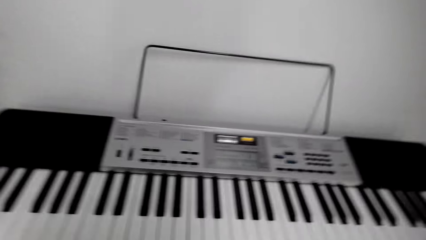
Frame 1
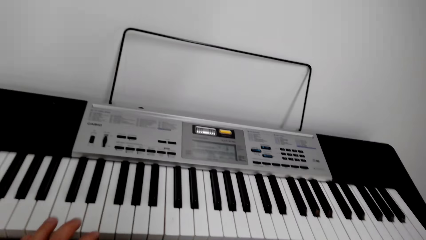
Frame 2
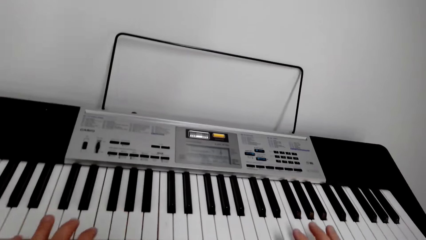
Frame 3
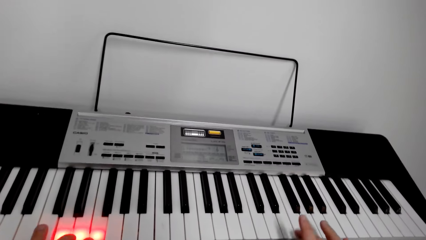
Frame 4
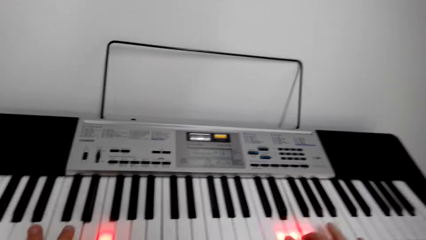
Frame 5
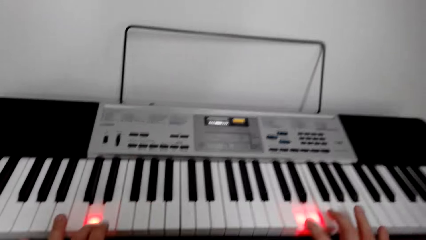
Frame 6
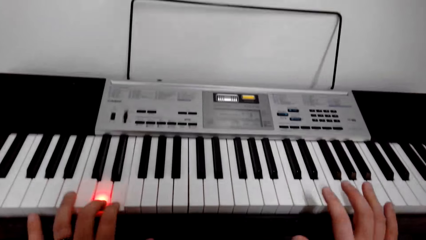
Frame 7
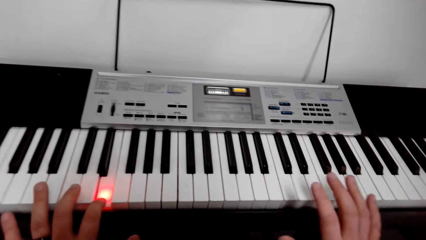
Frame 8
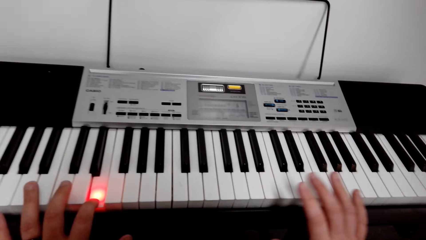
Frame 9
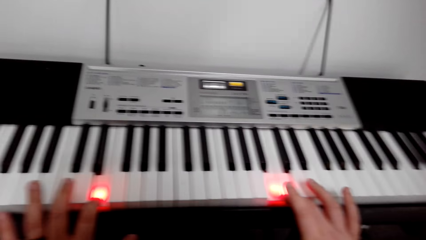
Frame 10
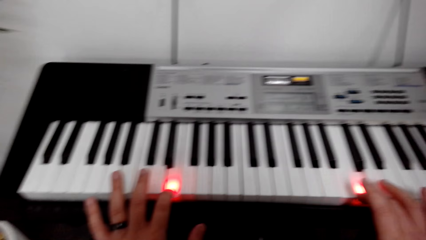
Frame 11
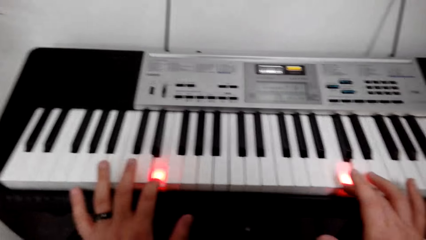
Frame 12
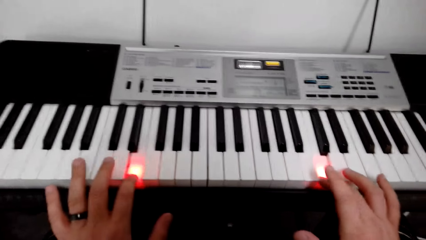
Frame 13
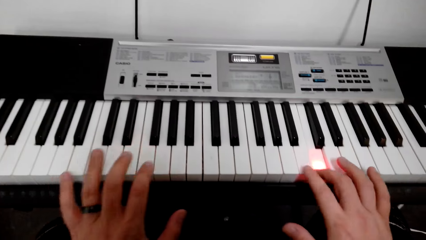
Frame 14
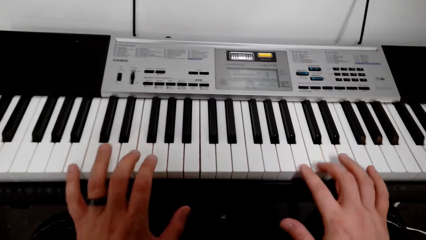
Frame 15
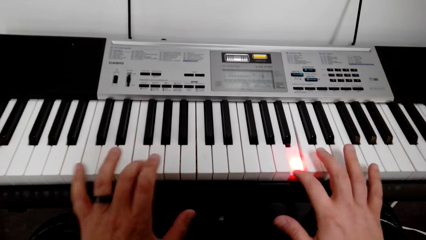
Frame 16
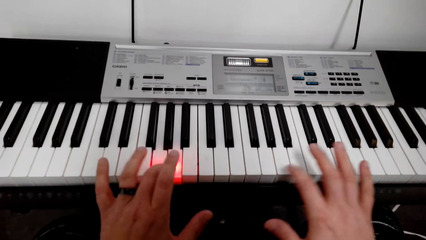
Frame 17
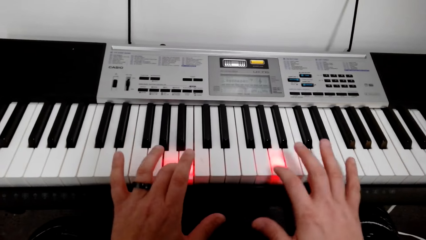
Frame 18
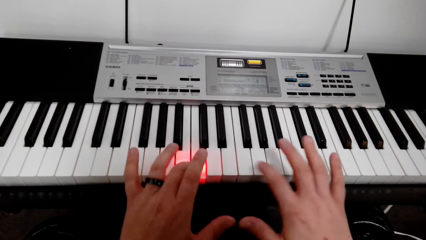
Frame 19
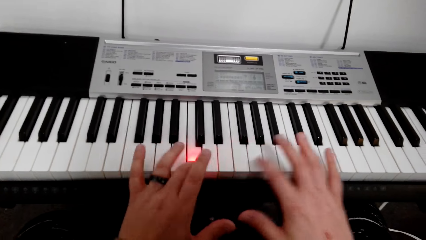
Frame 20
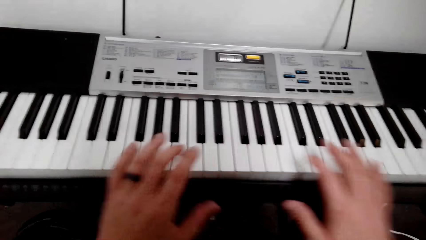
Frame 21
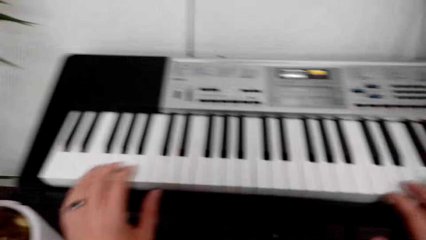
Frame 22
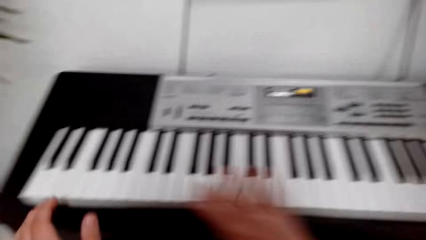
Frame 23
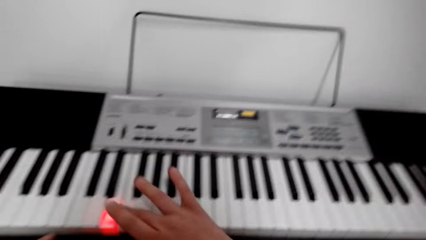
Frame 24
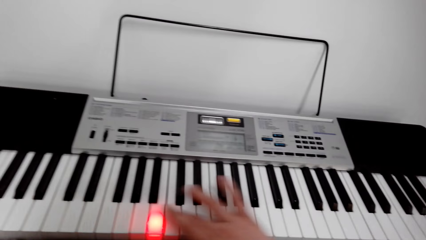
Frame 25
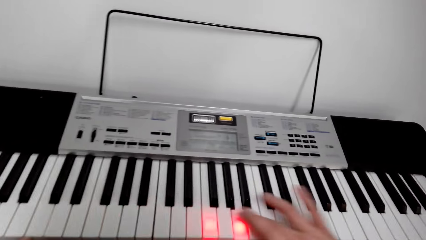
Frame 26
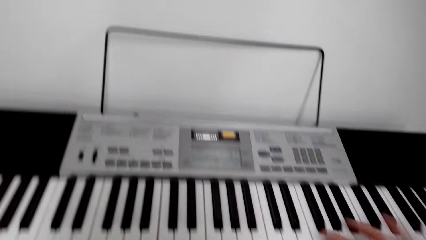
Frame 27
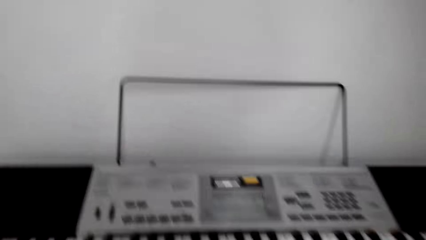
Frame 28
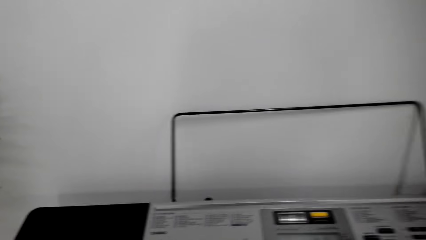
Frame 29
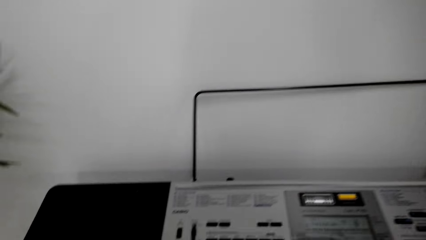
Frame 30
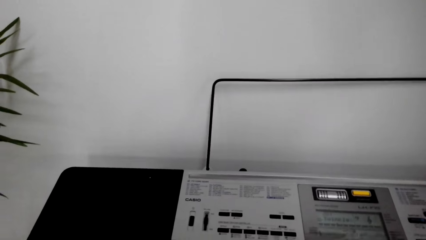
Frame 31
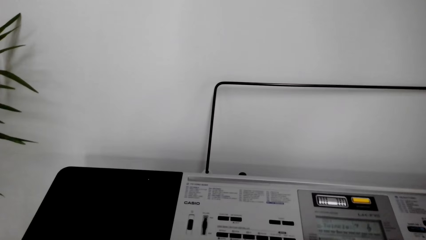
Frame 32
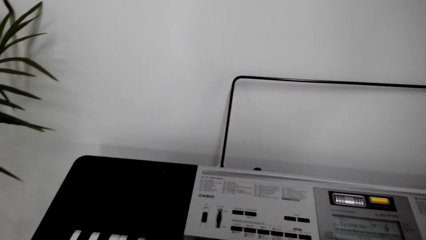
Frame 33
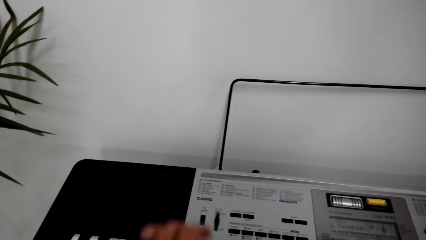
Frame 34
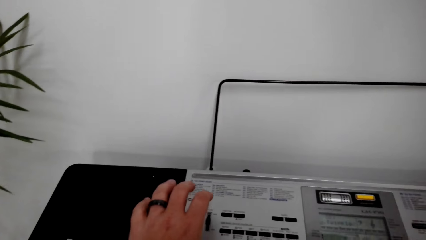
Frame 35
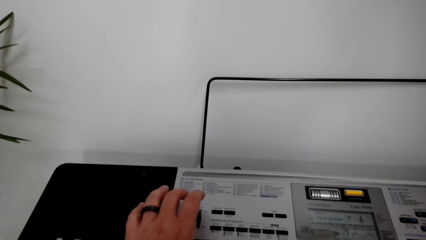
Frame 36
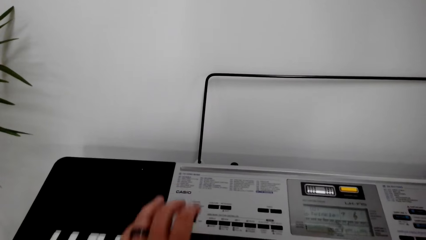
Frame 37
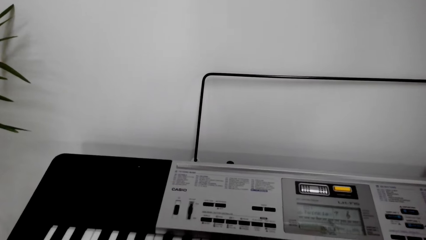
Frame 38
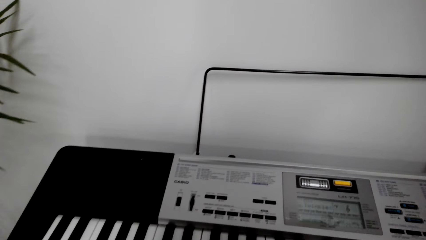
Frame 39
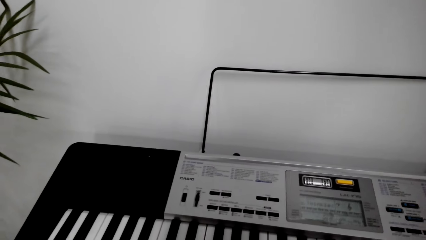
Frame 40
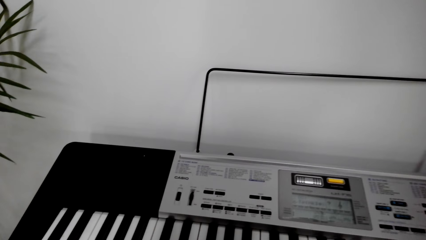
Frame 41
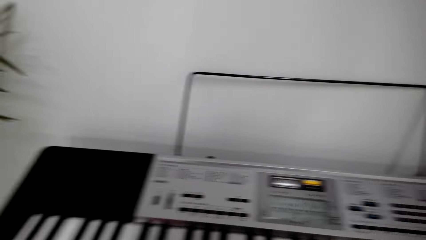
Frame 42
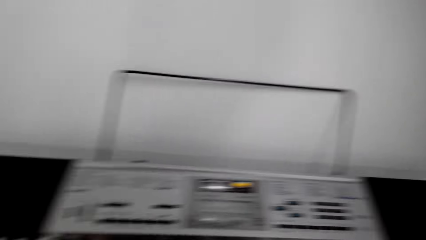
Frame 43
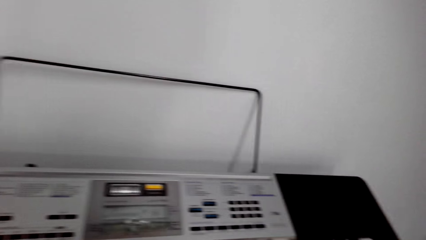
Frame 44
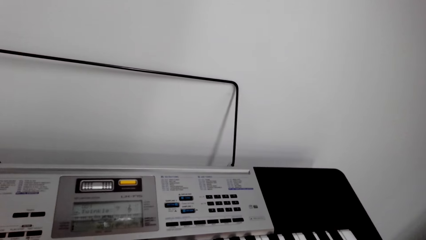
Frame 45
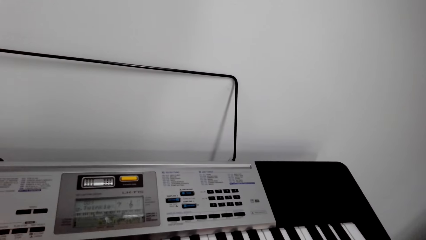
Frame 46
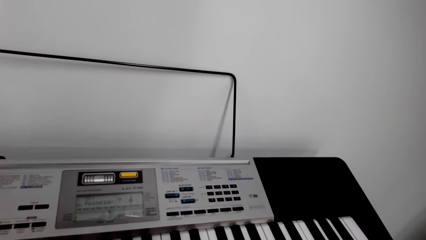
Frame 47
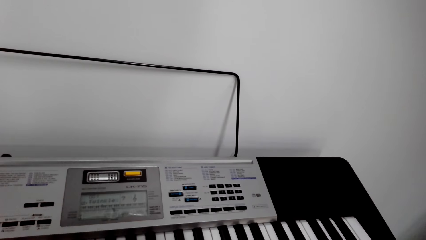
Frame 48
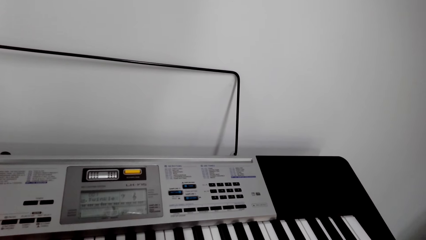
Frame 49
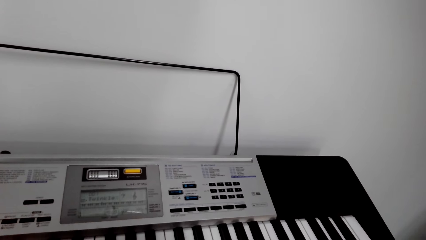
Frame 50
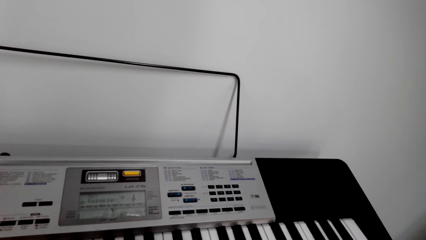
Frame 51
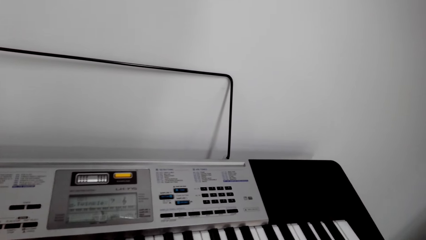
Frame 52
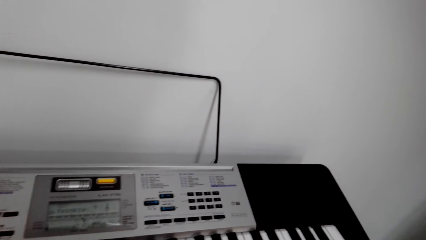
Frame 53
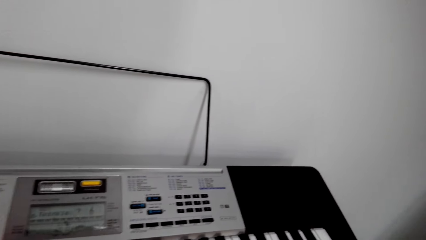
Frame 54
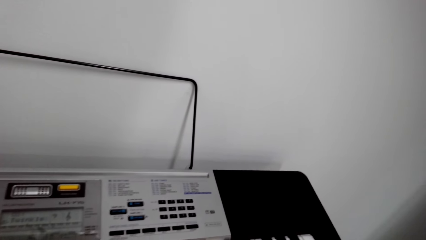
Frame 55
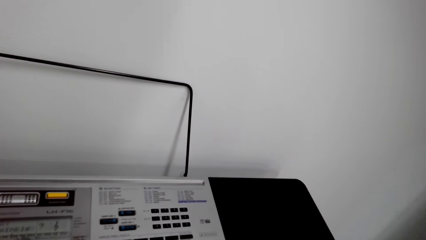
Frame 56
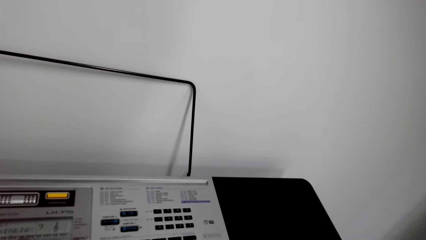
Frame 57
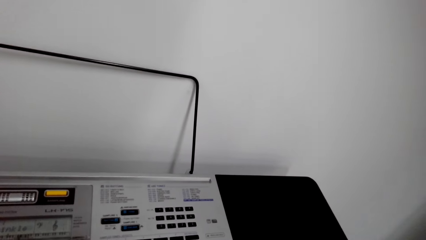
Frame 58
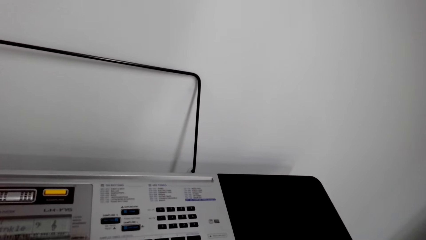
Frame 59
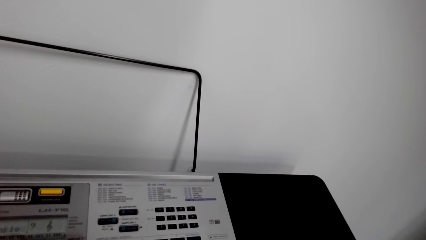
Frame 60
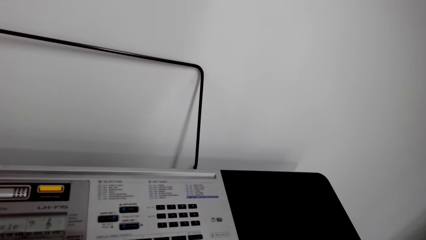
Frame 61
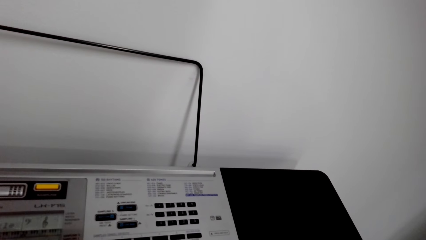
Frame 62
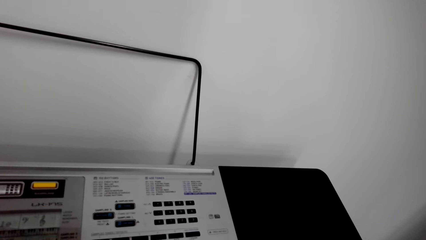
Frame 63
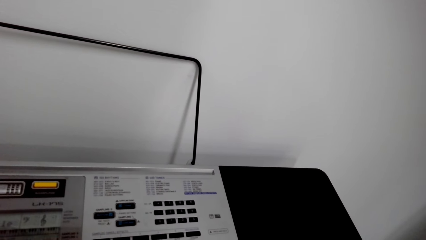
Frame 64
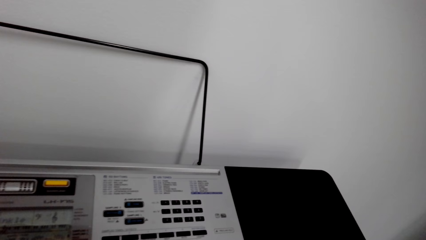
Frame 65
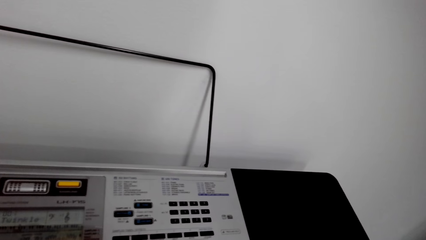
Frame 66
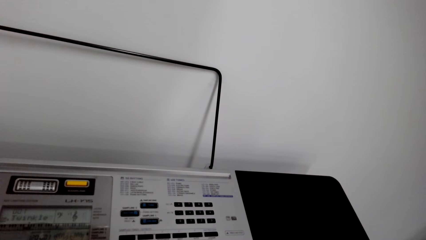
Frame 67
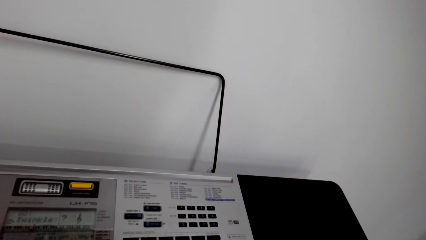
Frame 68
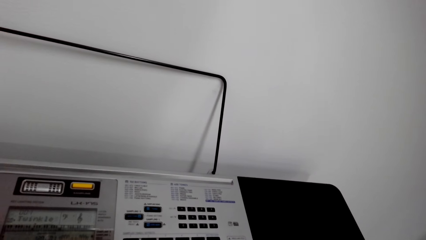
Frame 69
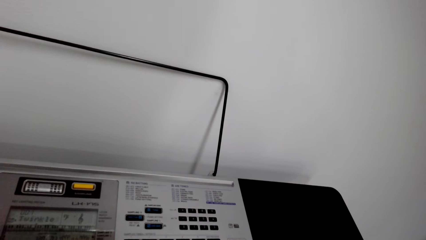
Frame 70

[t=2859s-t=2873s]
The camera wearer plays the piano. They adjust a key on the piano. They press a button on the piano. They play the piano.

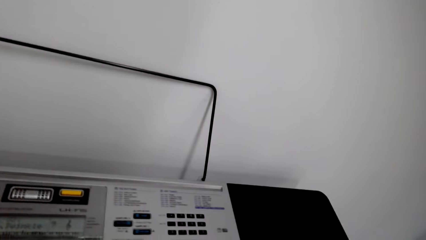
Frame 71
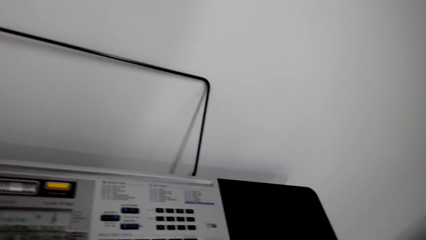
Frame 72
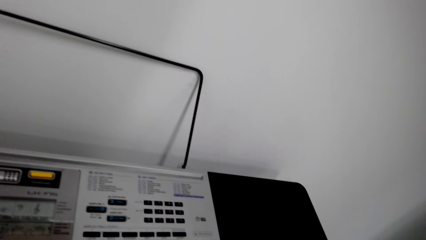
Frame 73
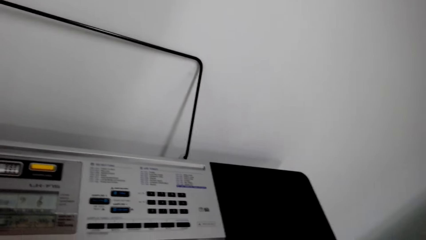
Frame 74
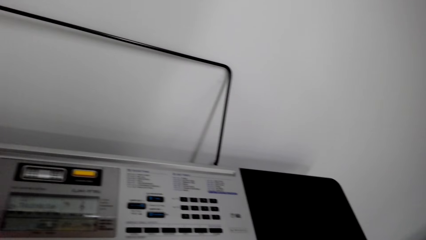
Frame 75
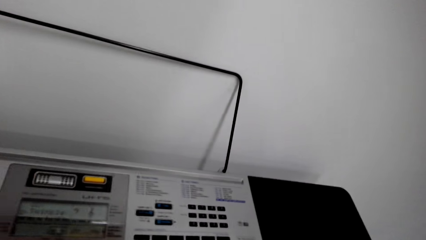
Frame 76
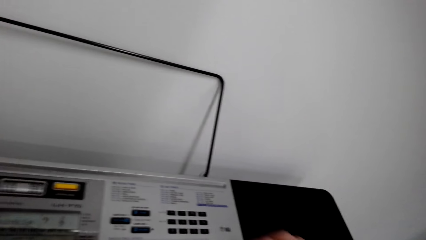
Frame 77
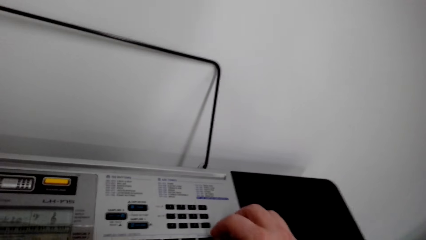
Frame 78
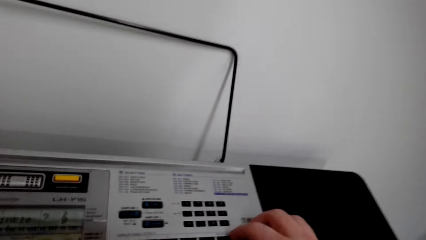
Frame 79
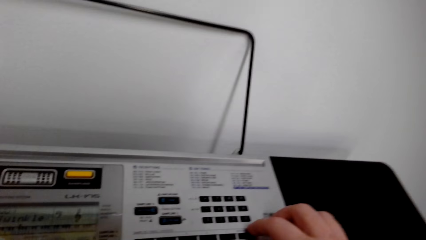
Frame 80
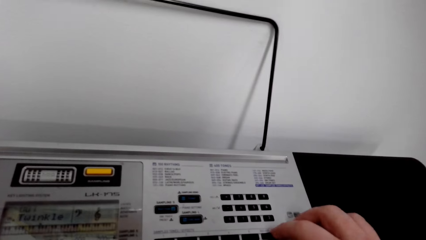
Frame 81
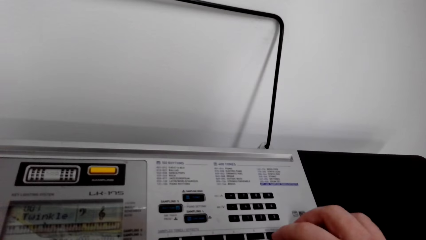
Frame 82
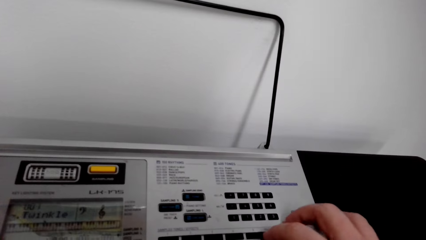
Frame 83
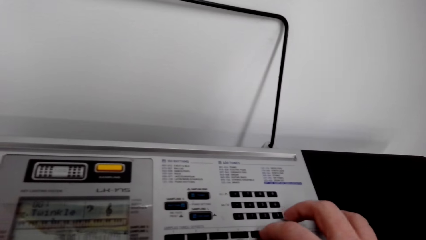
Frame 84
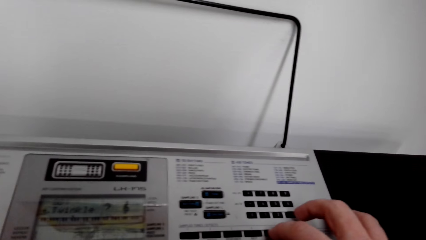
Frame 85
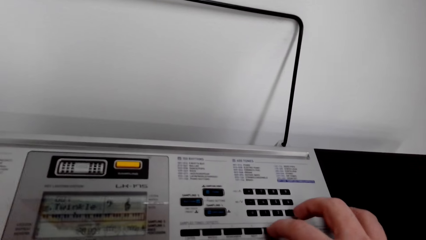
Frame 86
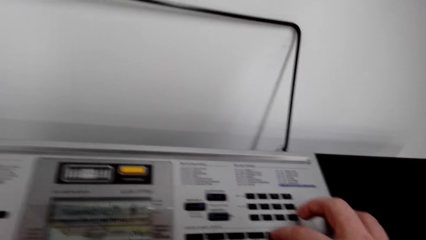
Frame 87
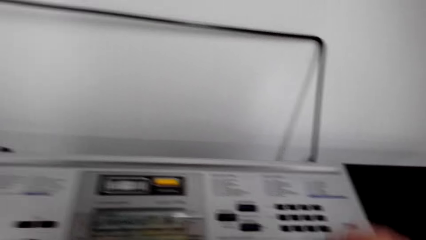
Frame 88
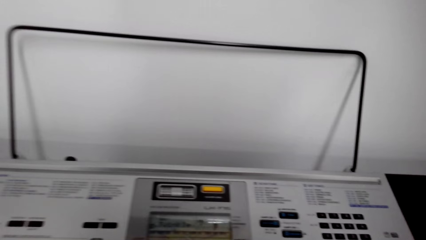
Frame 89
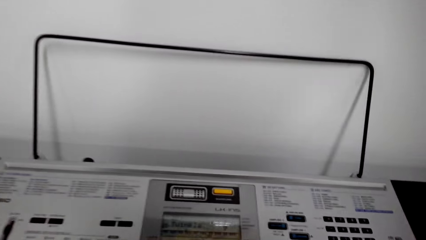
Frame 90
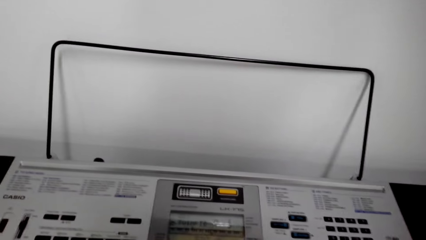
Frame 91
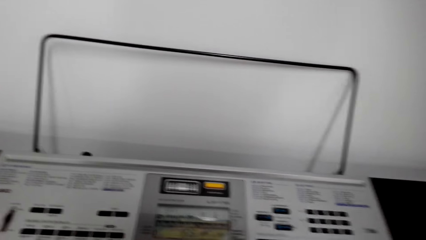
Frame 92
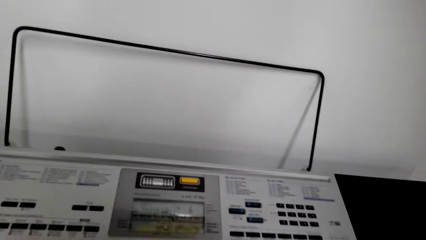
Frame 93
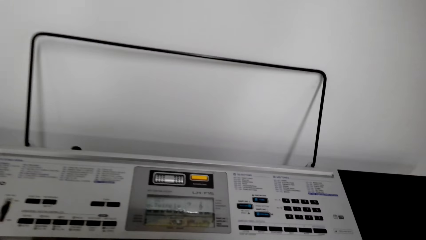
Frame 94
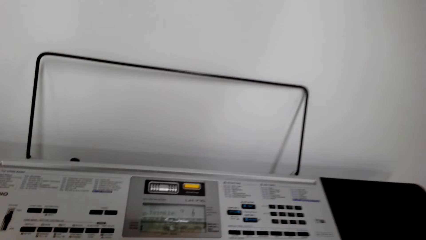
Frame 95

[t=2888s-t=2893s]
The camera wearer adjusts keys on the piano. They move back from the piano.
